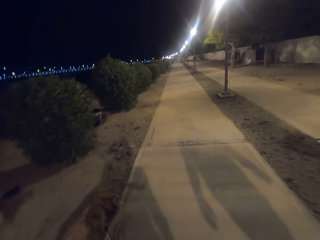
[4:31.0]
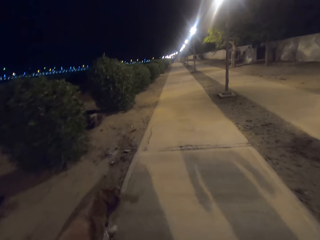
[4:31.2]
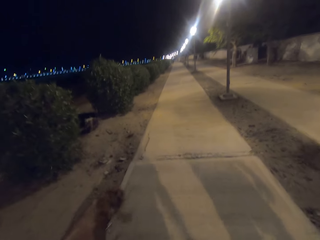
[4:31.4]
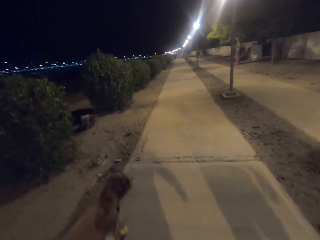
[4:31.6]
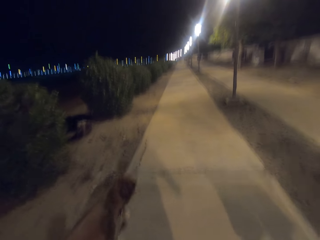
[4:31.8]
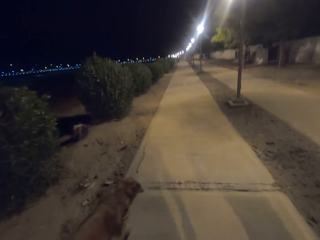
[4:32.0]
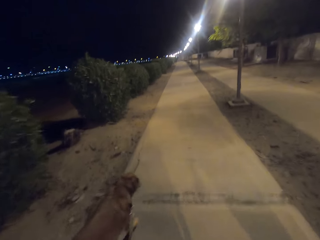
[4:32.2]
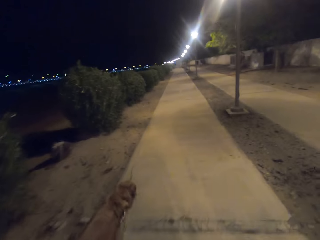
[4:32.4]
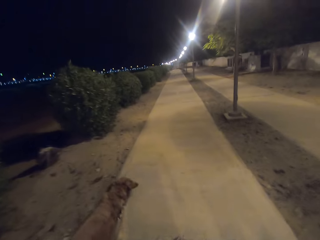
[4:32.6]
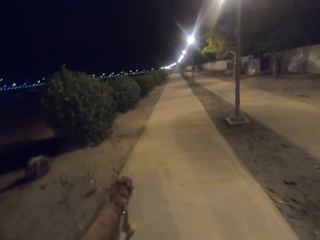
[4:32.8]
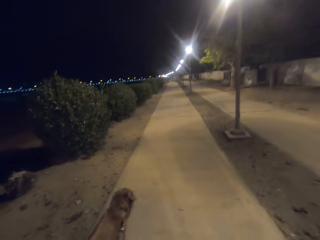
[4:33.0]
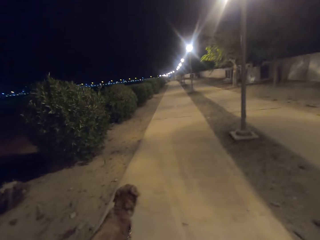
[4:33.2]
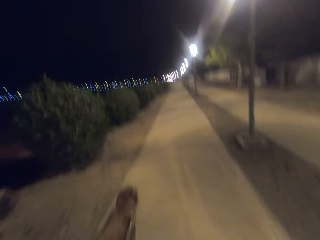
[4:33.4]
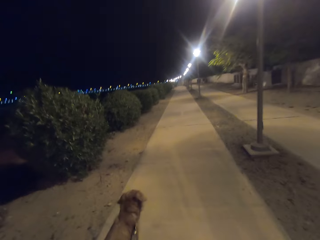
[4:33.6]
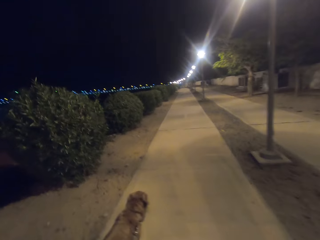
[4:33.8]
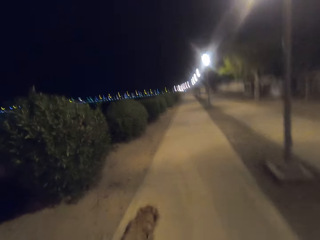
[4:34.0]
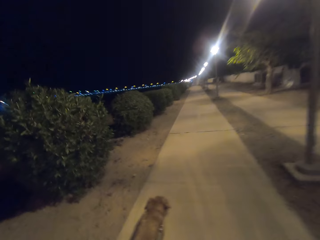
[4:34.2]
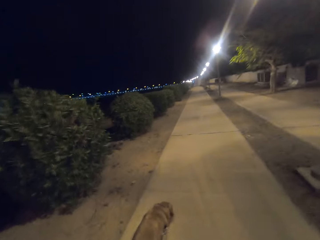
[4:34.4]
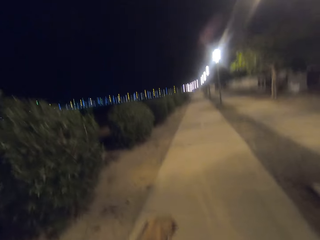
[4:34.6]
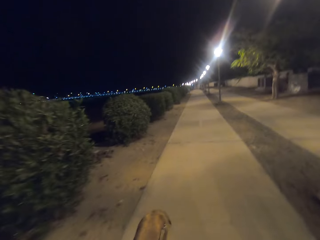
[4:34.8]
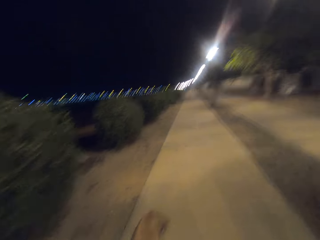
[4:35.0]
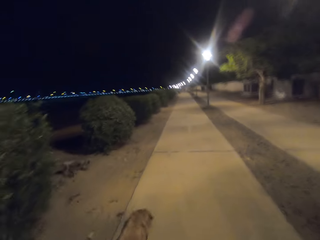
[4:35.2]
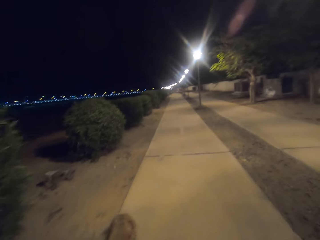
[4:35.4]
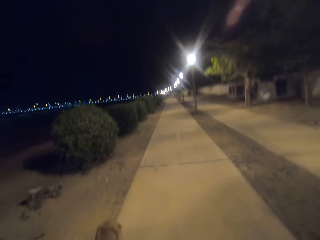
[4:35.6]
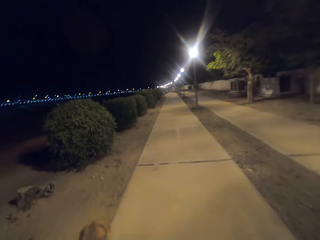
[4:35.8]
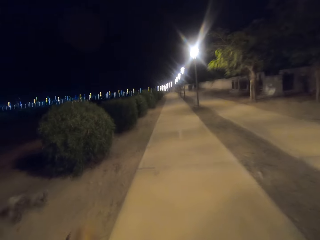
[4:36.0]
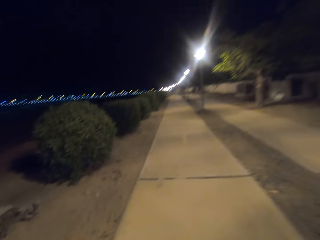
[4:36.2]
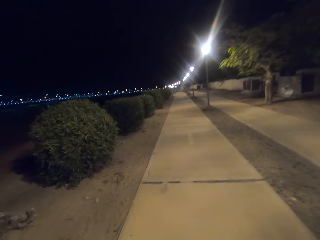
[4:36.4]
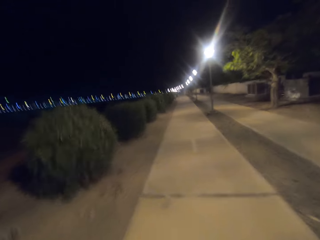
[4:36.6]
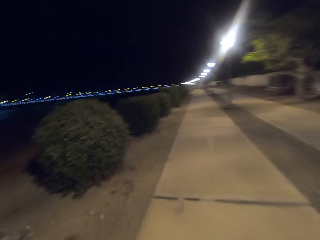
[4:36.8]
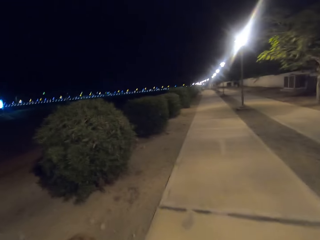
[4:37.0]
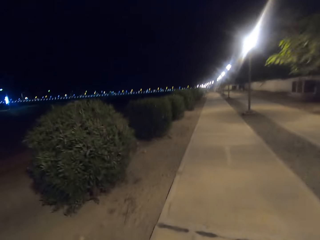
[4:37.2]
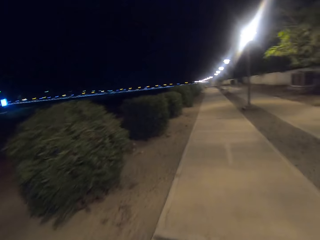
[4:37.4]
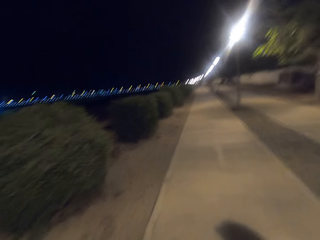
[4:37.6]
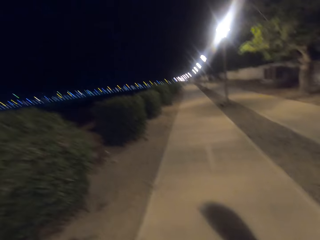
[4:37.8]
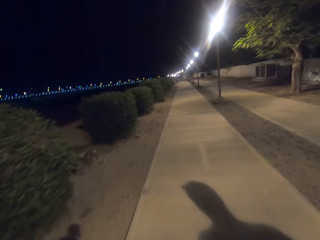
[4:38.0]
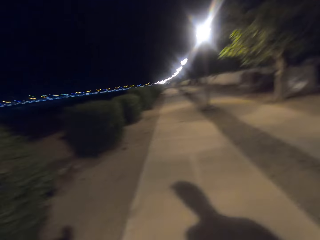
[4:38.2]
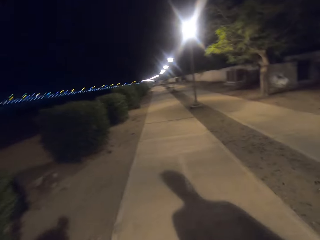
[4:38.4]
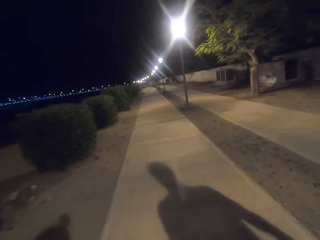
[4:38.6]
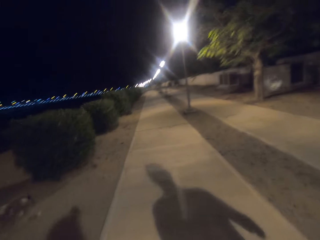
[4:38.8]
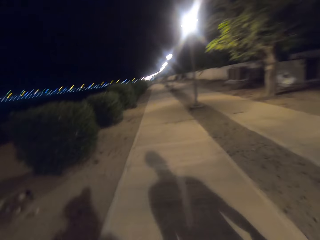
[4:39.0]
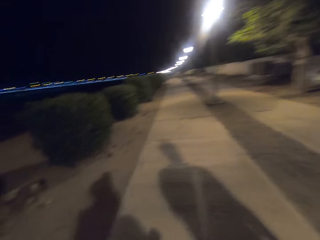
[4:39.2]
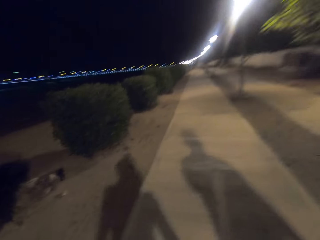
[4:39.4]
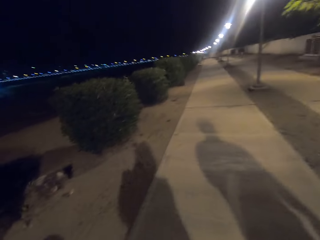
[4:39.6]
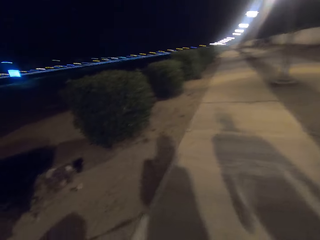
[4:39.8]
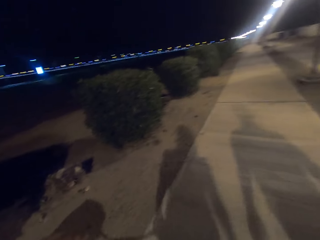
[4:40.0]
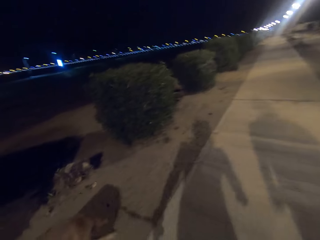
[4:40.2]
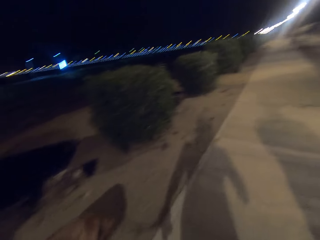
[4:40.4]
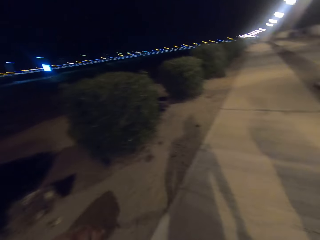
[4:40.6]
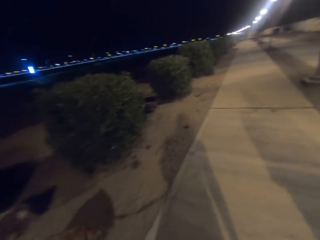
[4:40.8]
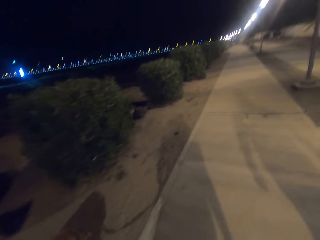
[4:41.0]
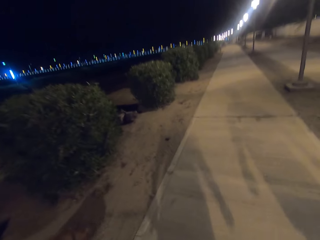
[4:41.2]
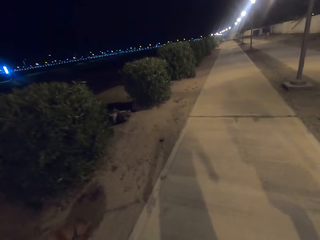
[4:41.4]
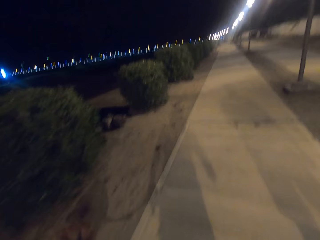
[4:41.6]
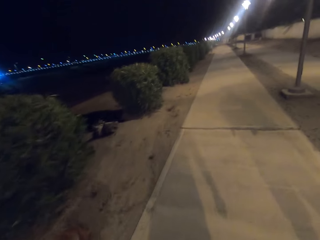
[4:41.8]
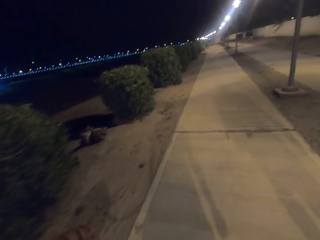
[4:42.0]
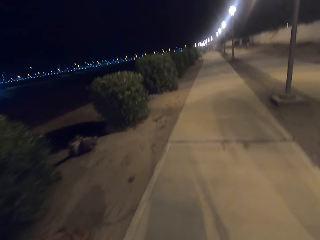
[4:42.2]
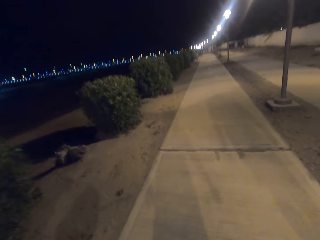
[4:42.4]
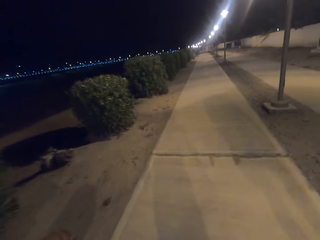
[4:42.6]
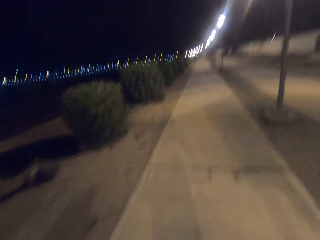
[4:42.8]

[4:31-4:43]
The camera wearer looks at the lights.

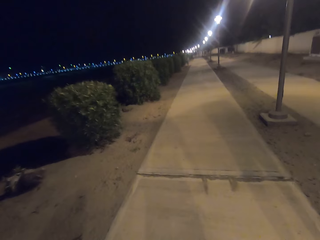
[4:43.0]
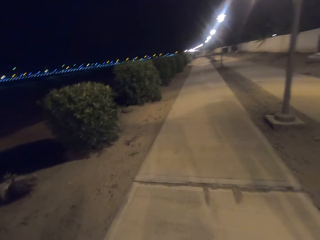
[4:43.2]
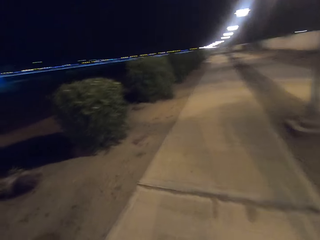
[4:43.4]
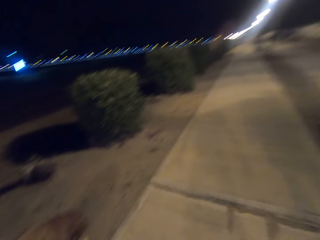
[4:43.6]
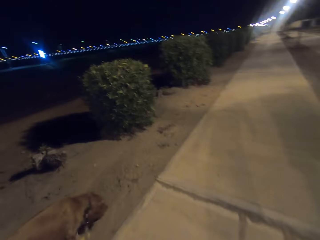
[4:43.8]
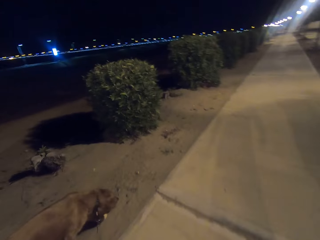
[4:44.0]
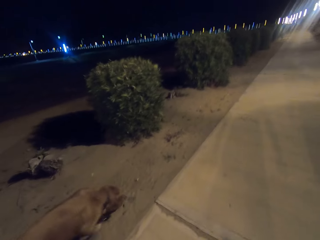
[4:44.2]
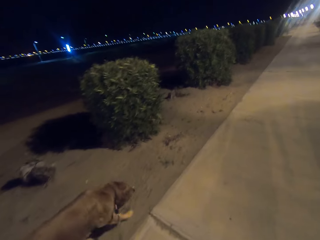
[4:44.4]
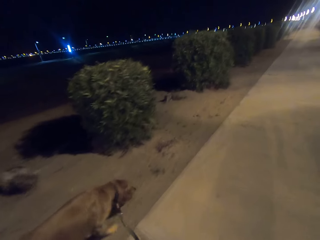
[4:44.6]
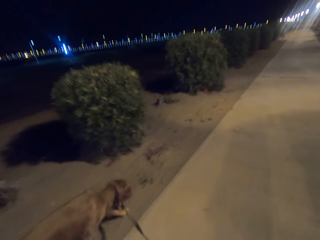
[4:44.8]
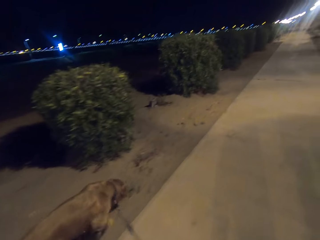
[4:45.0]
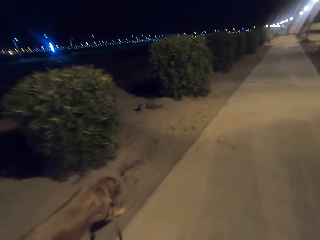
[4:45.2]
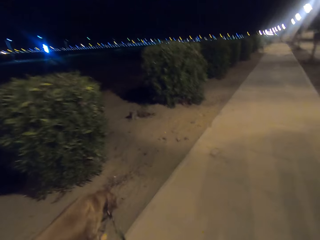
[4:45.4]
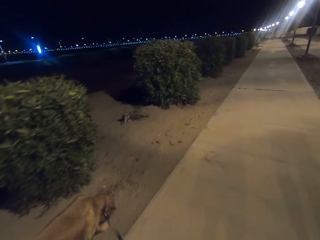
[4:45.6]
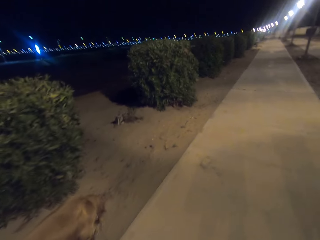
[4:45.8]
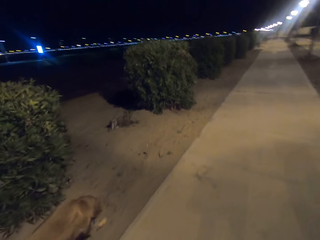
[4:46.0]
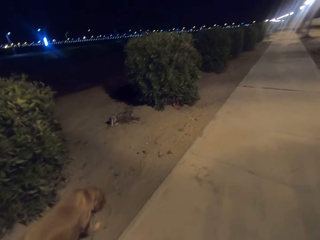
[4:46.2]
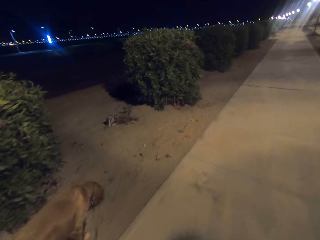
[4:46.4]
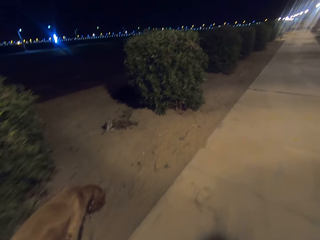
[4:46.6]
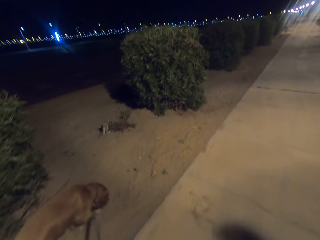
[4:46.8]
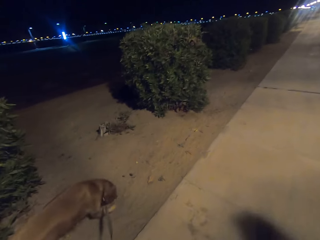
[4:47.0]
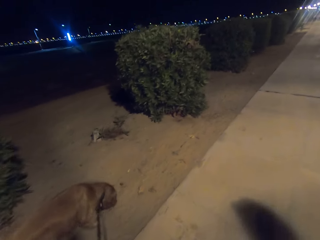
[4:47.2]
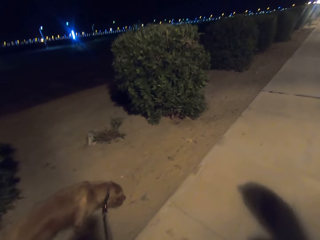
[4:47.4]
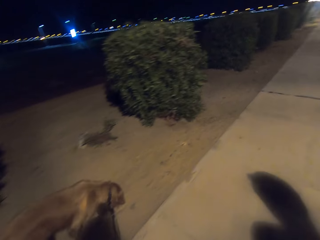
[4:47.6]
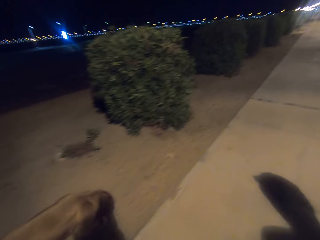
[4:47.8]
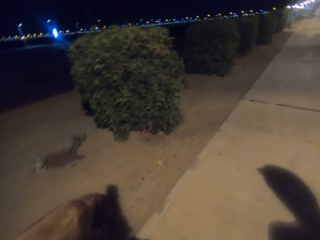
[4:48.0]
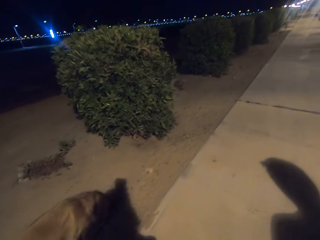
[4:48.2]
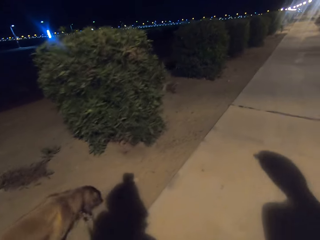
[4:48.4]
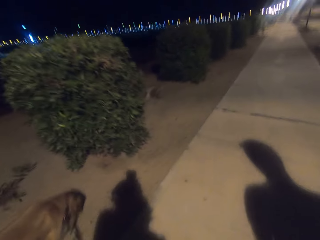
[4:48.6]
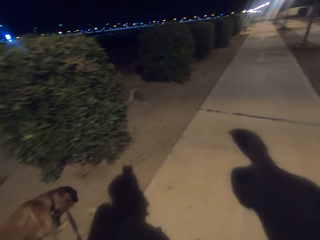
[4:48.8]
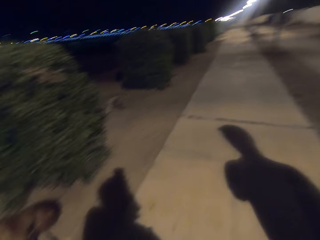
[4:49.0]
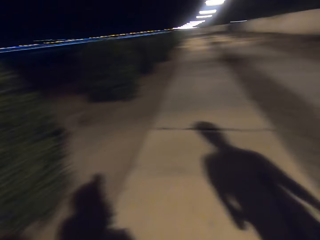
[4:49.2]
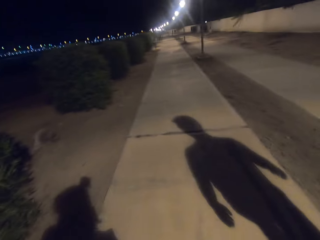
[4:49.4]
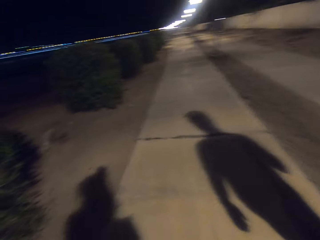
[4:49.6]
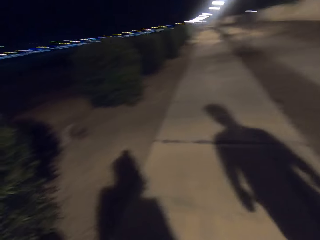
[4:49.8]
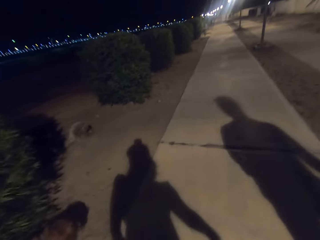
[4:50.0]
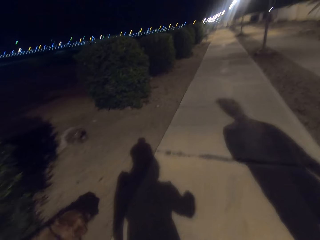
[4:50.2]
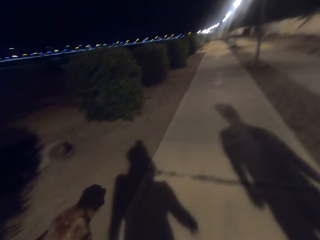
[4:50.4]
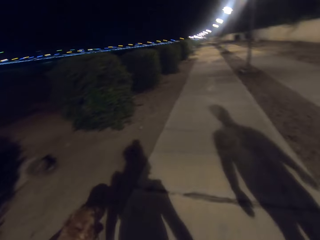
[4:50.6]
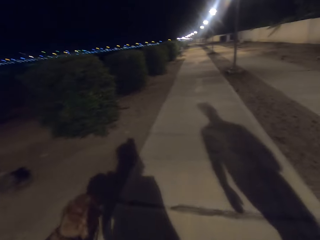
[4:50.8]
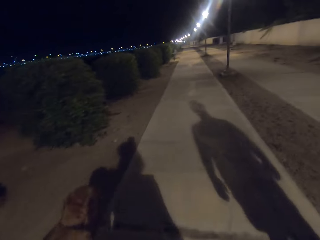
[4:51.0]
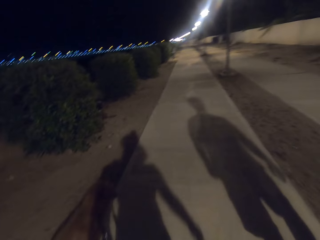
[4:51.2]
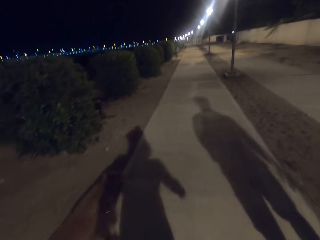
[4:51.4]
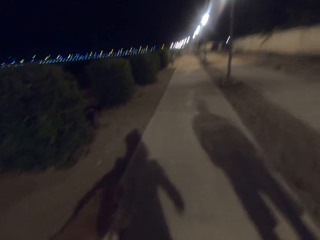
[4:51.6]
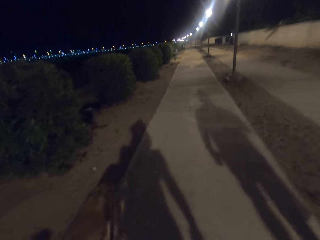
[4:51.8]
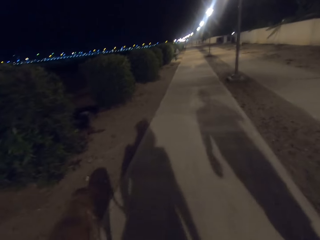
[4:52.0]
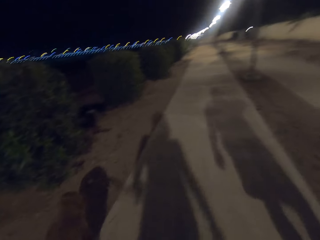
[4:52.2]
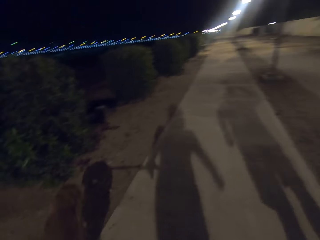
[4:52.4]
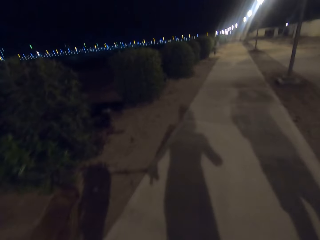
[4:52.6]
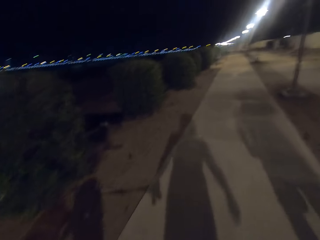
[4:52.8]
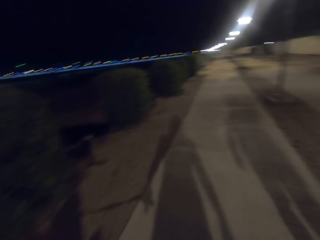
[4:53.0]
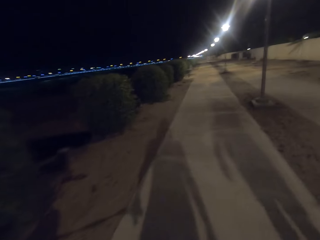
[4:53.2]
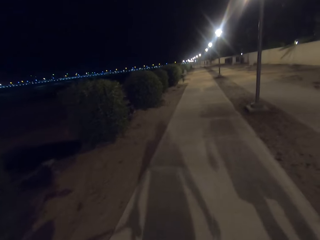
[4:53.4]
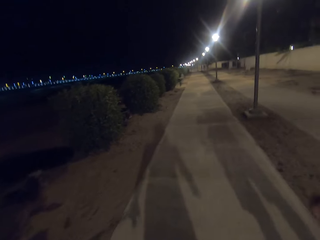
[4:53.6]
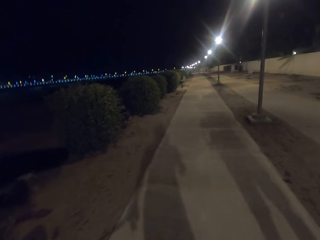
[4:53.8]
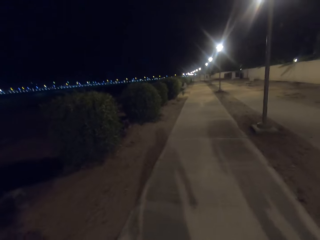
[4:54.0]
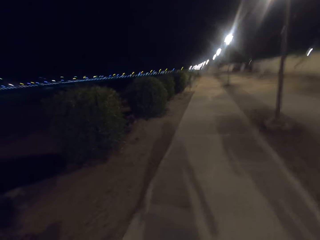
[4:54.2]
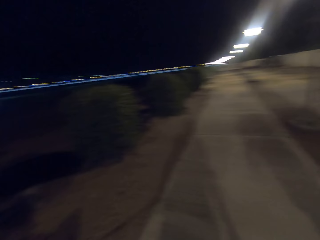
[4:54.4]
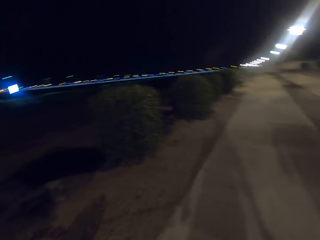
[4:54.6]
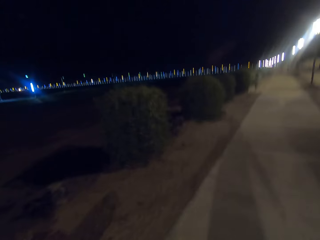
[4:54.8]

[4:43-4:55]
The camera wearer looks at the dog. They hold the rope.
